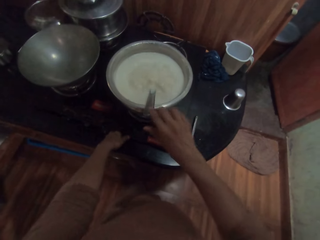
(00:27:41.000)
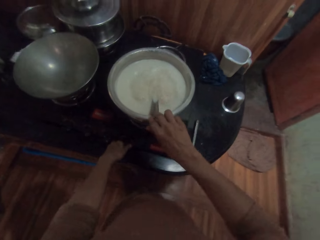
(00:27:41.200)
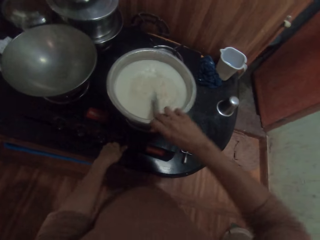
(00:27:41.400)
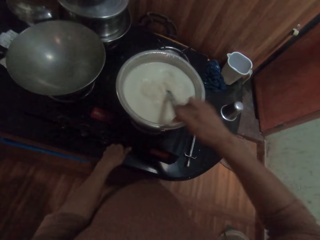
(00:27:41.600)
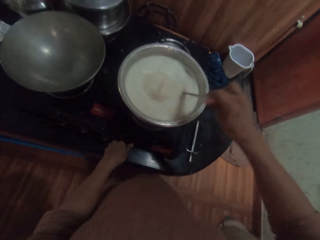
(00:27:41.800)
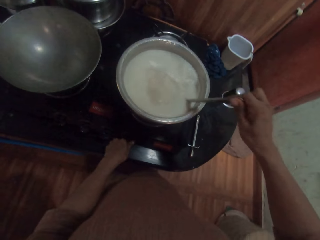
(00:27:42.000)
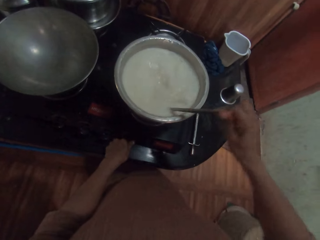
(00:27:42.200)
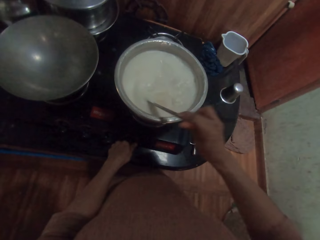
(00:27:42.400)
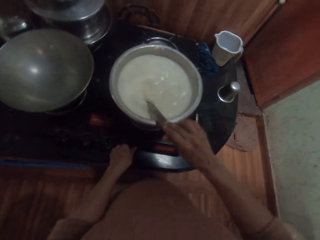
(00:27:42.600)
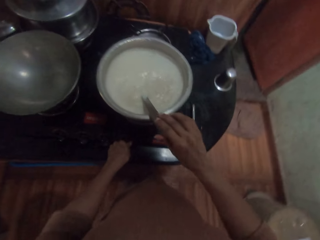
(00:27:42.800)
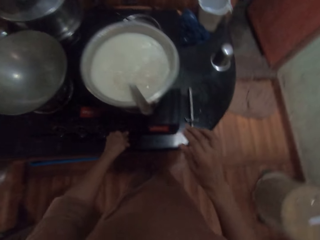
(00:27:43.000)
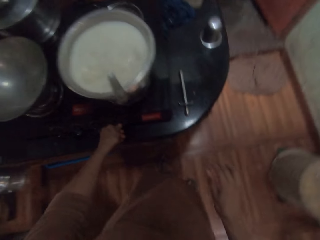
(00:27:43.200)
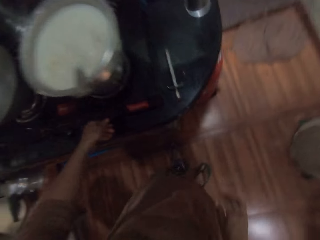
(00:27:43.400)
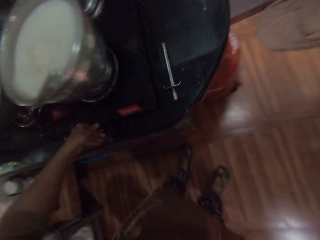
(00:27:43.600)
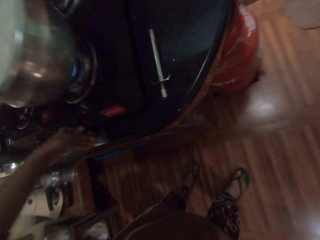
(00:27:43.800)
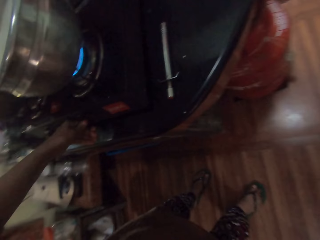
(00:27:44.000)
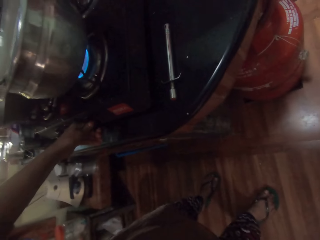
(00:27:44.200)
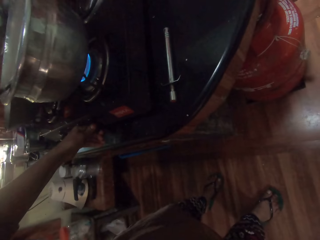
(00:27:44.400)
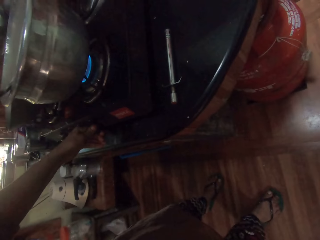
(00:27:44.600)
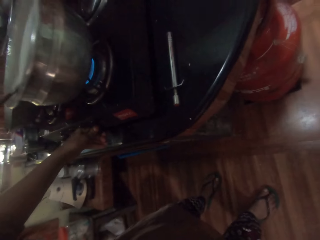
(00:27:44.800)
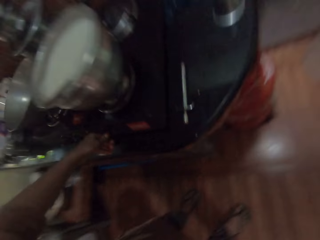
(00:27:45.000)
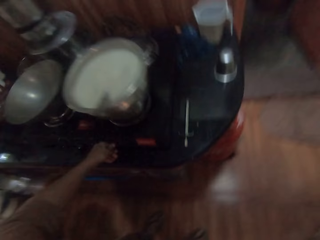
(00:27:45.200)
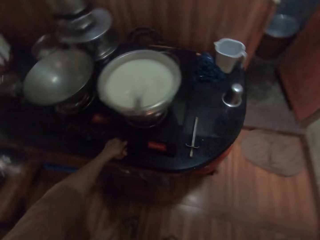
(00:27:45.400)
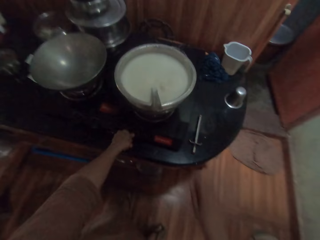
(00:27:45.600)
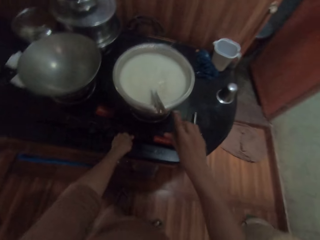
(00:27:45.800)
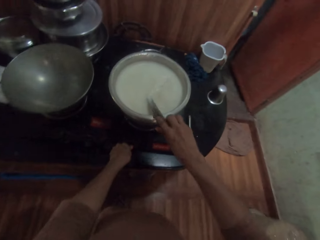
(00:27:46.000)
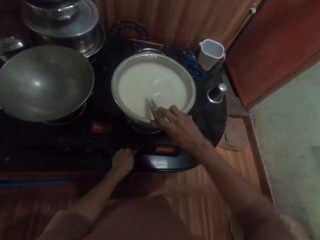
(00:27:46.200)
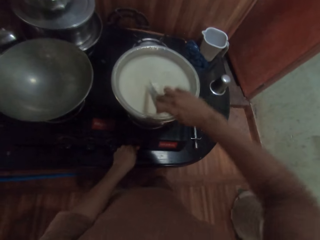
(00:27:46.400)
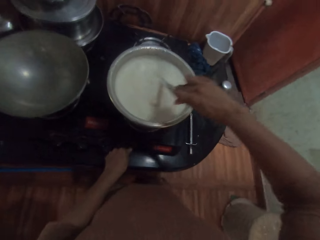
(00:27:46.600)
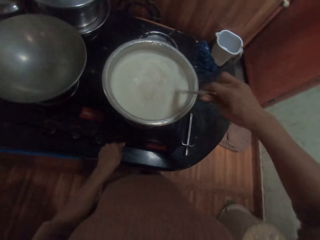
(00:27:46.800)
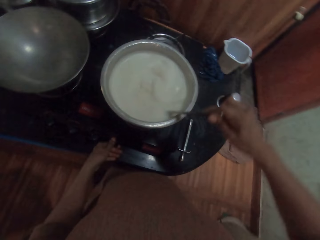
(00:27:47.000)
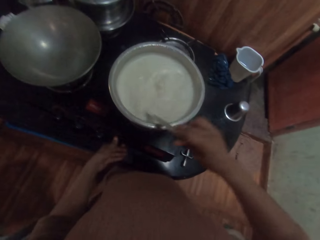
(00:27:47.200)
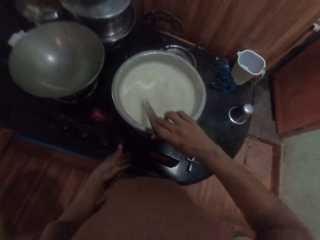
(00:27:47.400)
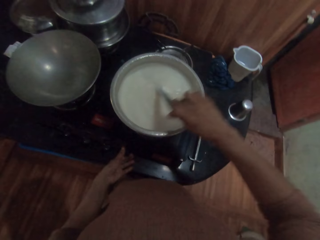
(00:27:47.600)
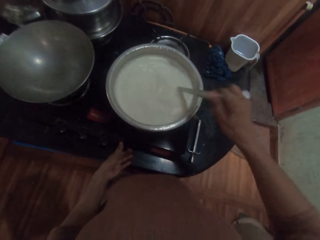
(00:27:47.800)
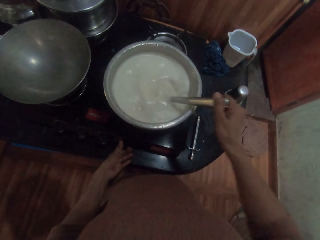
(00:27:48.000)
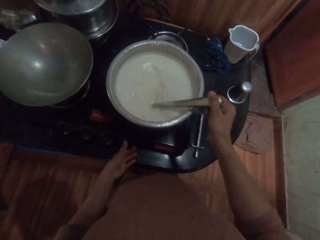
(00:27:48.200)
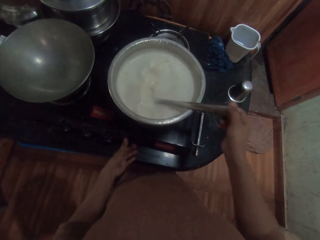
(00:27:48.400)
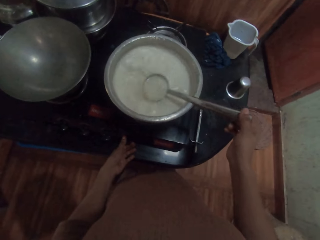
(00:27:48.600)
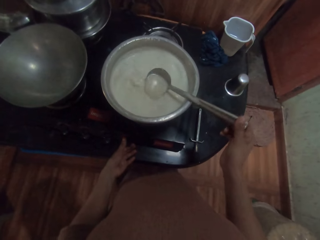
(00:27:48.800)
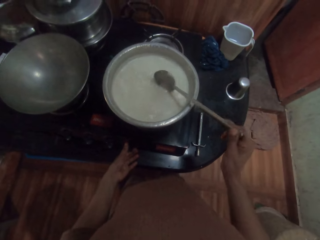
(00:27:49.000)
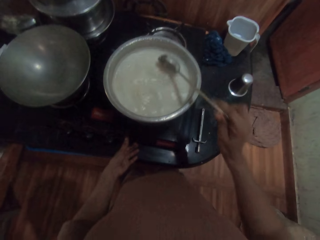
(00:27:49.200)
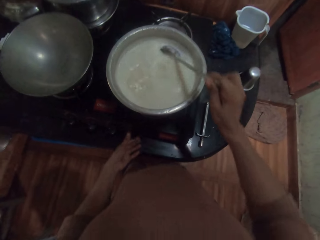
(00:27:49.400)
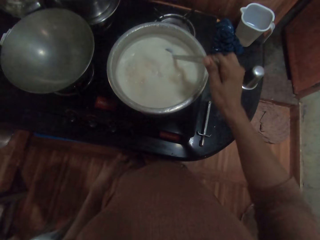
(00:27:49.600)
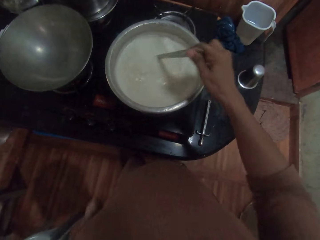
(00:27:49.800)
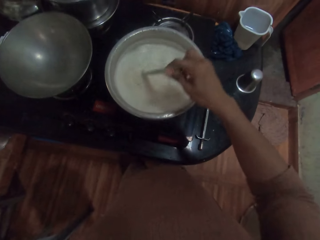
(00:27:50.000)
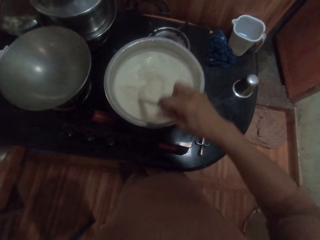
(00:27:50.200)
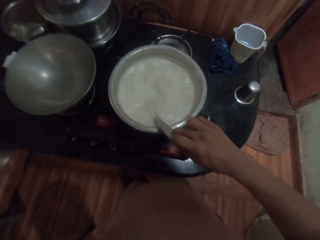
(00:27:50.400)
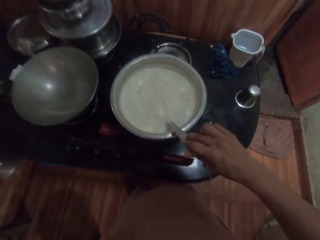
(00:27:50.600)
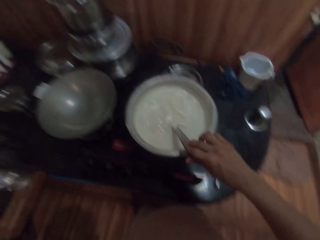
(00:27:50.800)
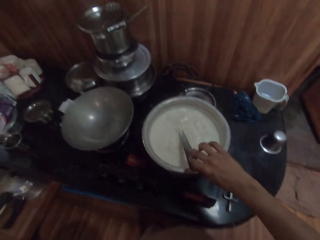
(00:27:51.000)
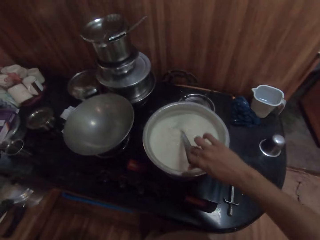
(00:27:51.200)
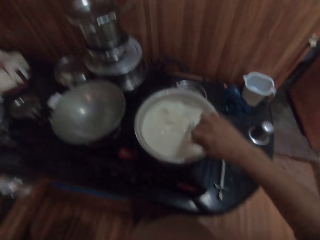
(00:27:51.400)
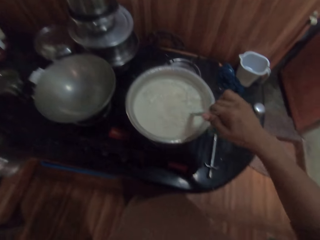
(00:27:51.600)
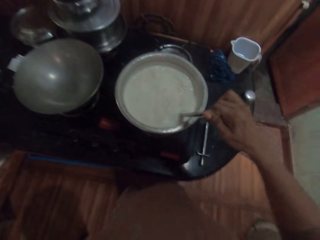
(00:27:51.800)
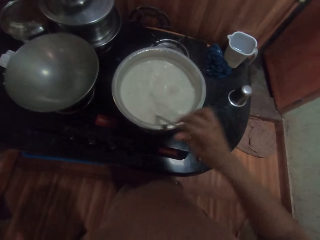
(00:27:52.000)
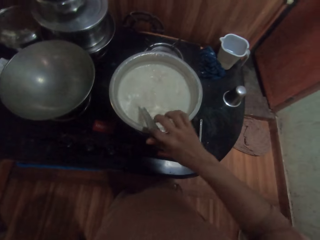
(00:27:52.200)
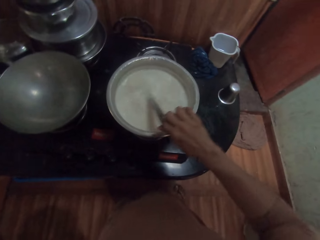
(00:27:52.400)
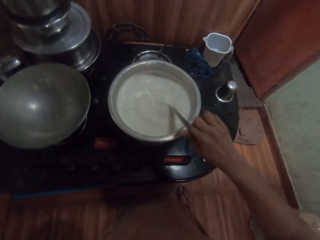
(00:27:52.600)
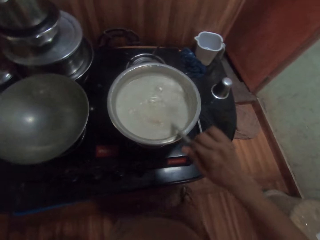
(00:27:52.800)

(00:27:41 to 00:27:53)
The camera wearer picks up the spoon in the pot with his right hand. He turns the solution in the pot with the spoon in his right hand. He drops the spoon in the pot with his right hand. He lowers the flame of the stove. He picks up the spoon in the pot with his right hand. He turns the solution in the pot with the spoon in his right hand.

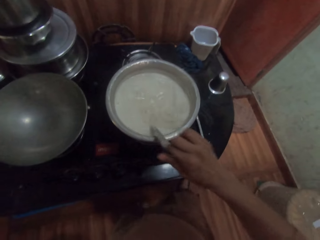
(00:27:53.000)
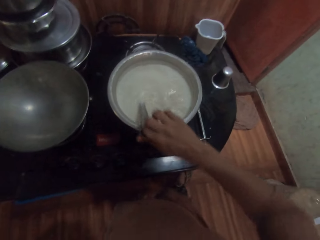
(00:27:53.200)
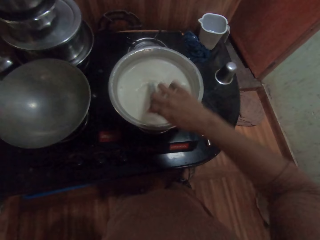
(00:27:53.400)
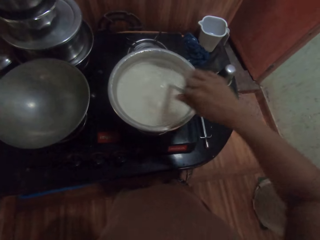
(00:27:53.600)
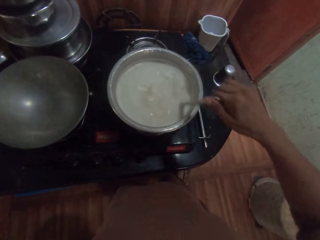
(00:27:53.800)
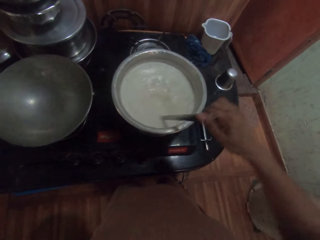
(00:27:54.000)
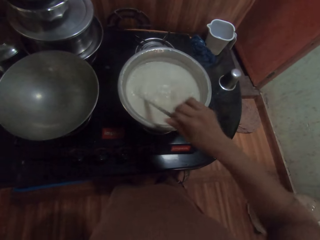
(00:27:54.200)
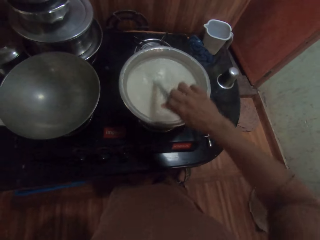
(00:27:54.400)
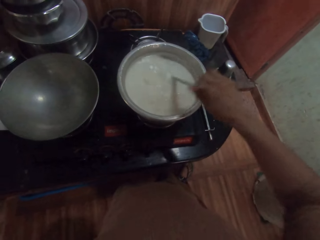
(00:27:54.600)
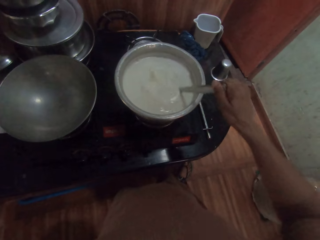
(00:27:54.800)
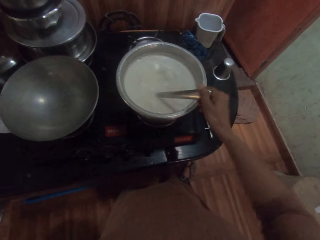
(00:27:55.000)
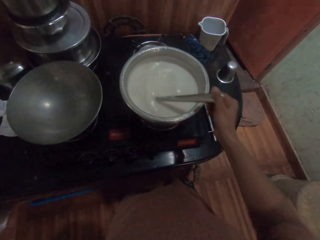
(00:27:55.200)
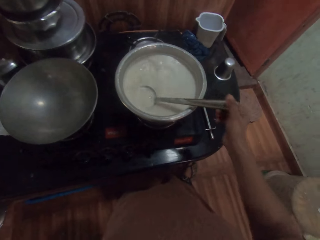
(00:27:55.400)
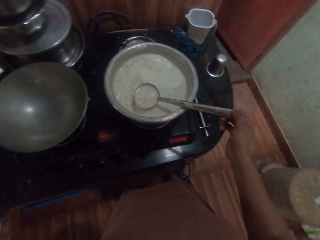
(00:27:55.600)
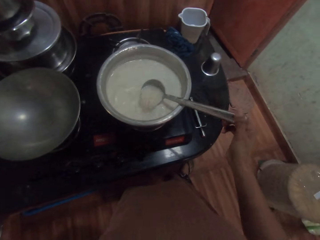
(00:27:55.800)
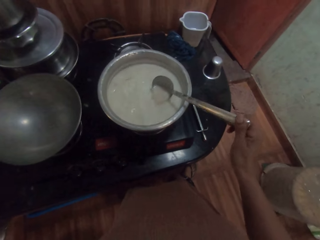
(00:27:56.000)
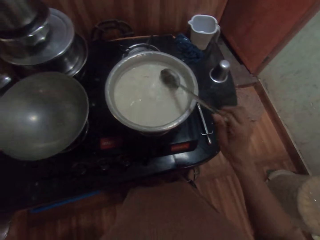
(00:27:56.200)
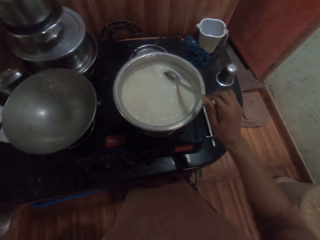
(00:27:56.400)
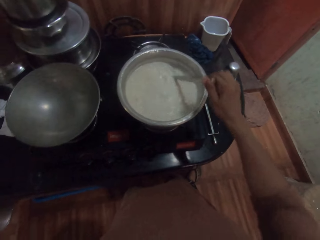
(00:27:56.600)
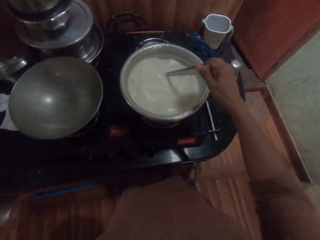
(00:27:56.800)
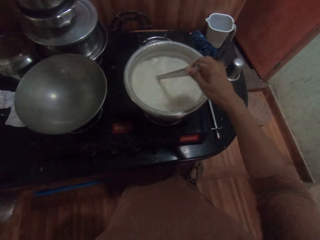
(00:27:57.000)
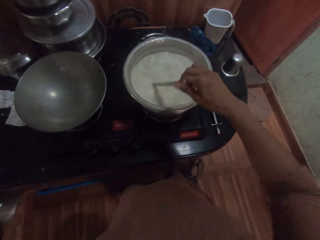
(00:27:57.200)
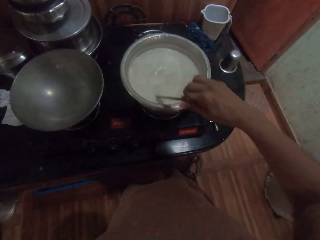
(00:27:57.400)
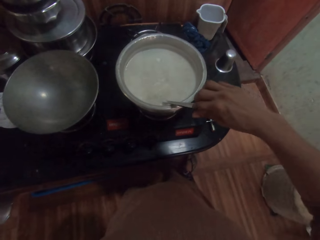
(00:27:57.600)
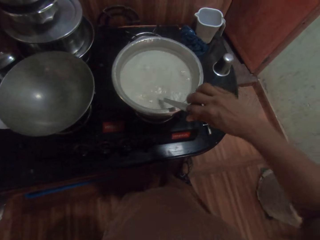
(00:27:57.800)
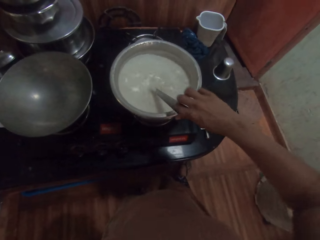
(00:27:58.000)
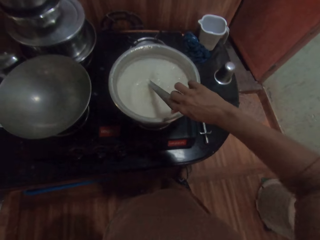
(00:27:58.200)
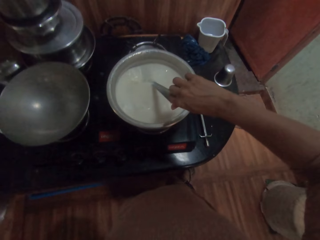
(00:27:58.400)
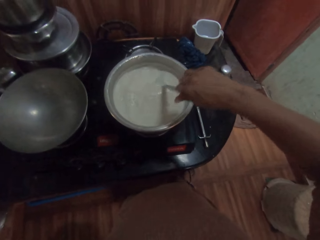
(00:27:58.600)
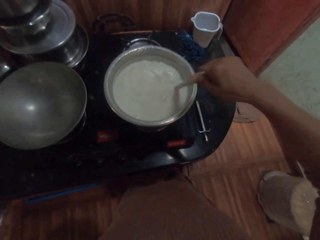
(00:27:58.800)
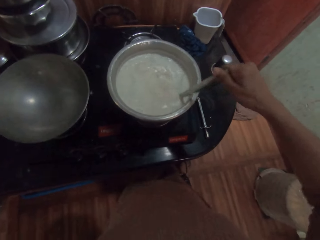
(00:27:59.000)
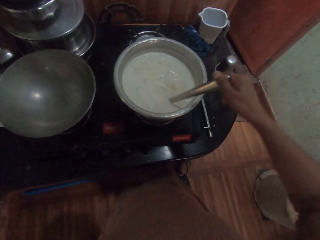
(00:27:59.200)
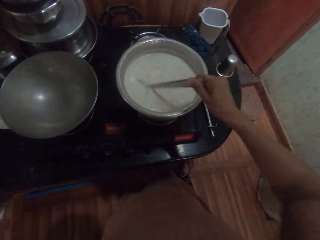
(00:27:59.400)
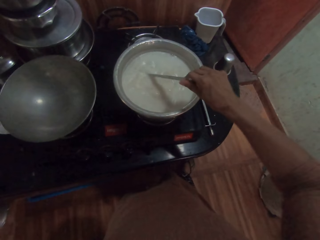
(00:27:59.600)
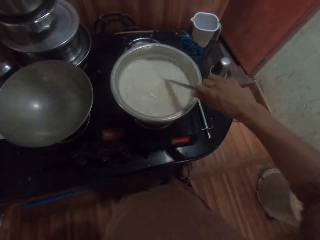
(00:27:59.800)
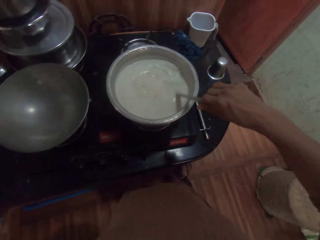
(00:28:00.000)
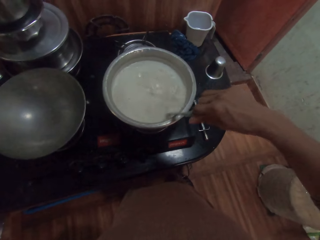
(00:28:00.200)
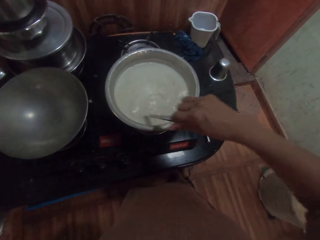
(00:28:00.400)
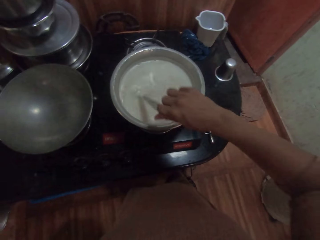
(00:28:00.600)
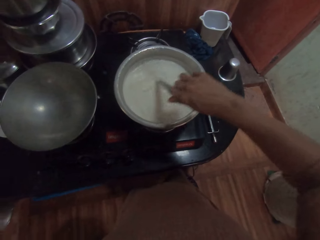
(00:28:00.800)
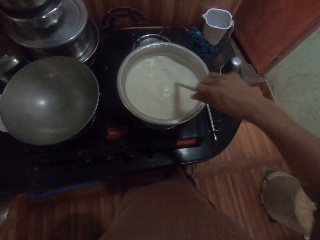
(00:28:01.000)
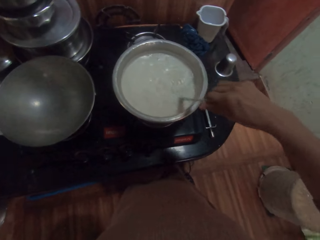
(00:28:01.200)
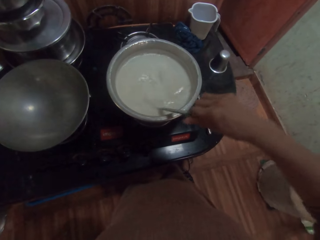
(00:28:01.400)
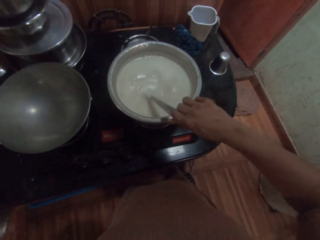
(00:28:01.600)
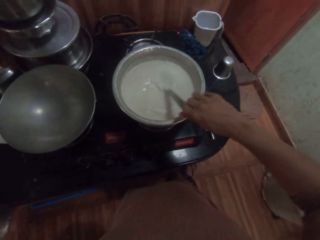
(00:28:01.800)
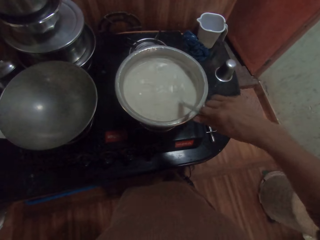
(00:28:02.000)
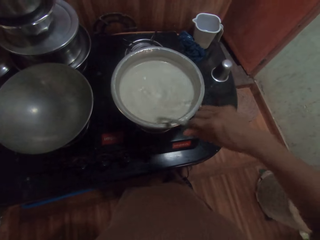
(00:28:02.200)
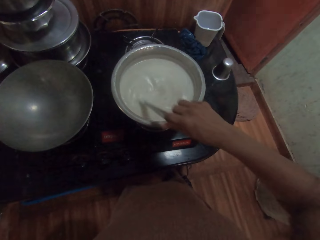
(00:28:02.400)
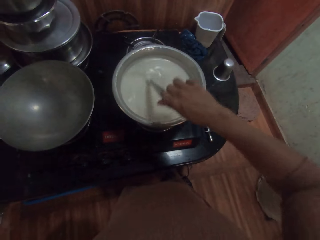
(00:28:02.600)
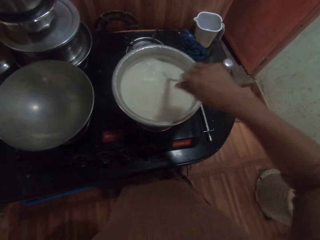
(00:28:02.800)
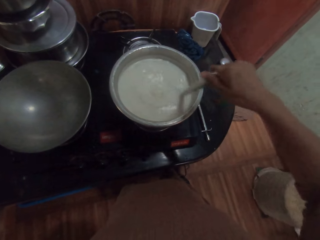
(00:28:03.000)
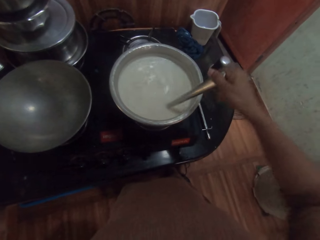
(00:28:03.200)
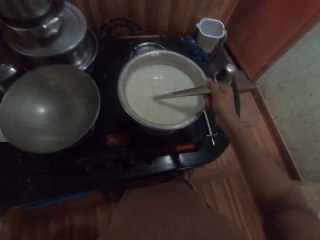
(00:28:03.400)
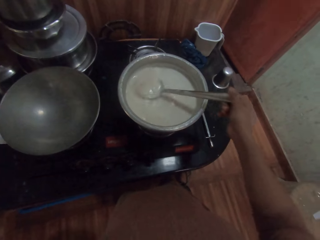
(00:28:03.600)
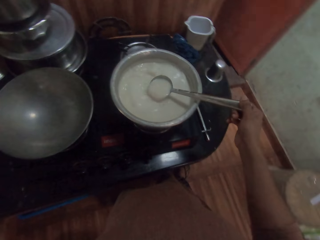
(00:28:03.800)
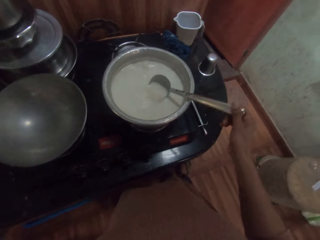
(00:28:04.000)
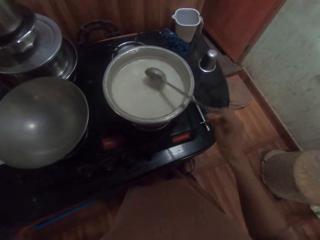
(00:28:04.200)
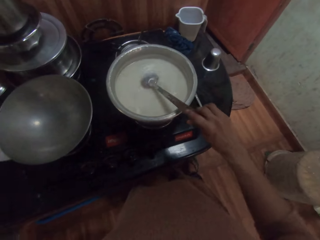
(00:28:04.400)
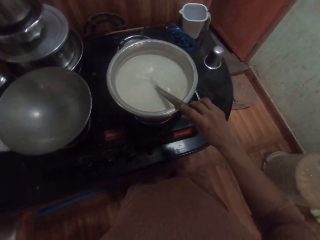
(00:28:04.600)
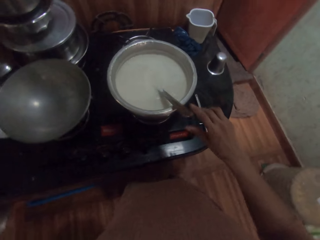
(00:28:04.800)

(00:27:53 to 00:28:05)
The camera wearer drops the spoon in the pot with his right hand.
